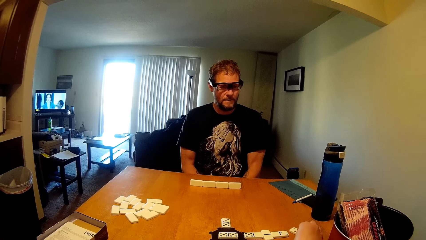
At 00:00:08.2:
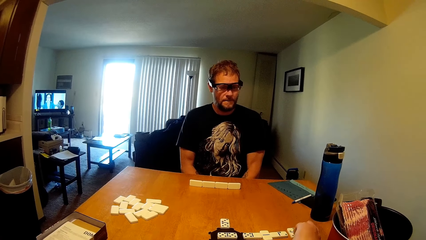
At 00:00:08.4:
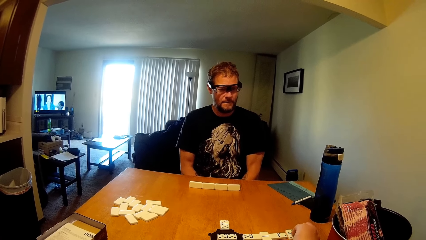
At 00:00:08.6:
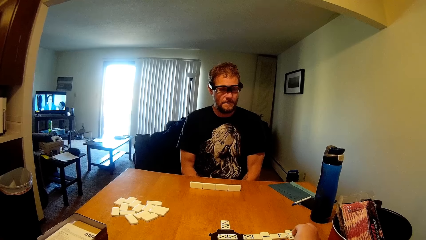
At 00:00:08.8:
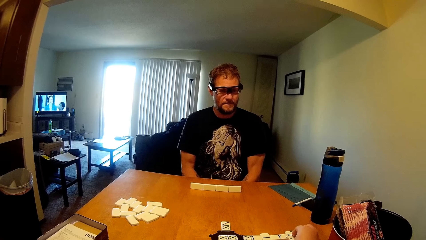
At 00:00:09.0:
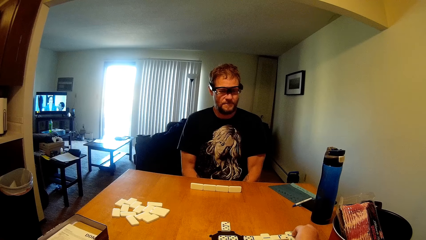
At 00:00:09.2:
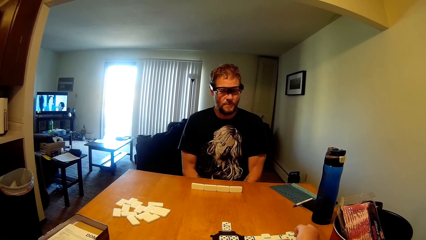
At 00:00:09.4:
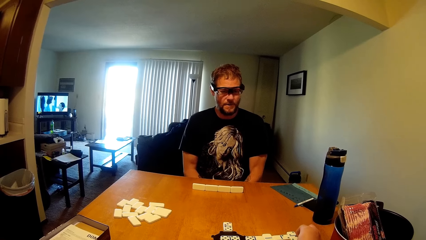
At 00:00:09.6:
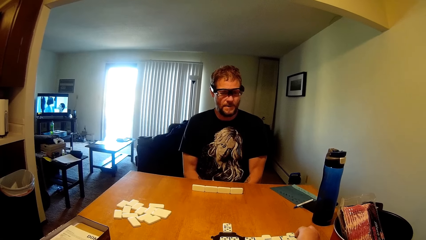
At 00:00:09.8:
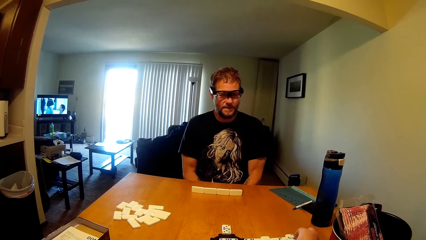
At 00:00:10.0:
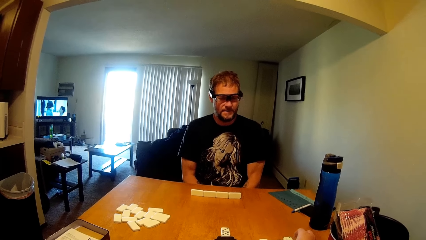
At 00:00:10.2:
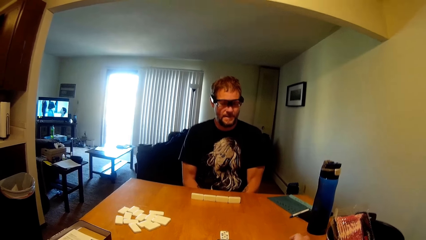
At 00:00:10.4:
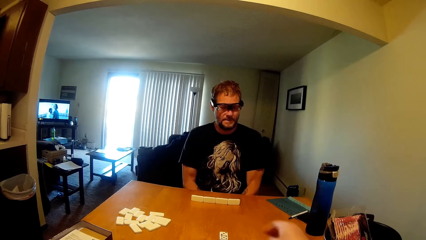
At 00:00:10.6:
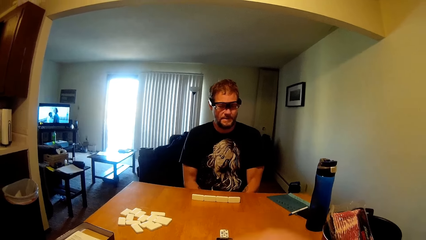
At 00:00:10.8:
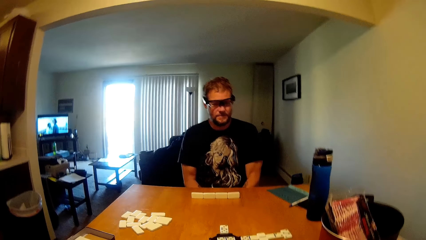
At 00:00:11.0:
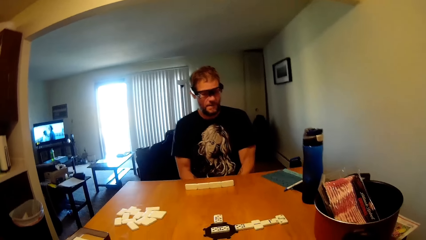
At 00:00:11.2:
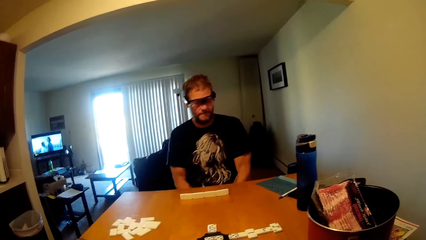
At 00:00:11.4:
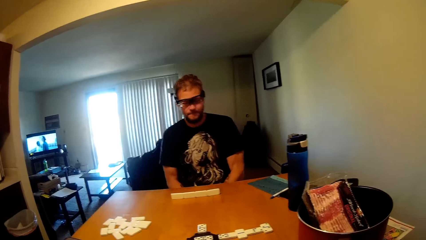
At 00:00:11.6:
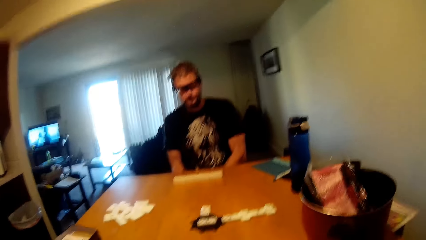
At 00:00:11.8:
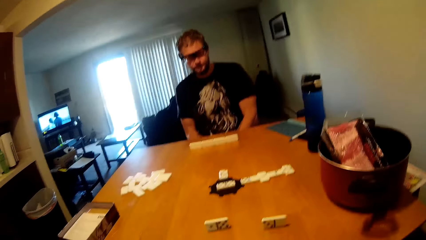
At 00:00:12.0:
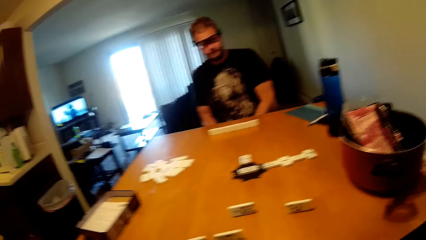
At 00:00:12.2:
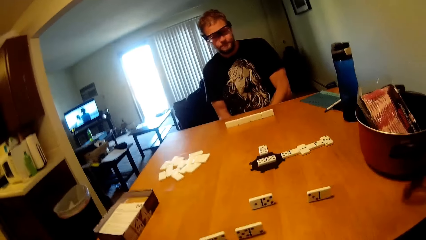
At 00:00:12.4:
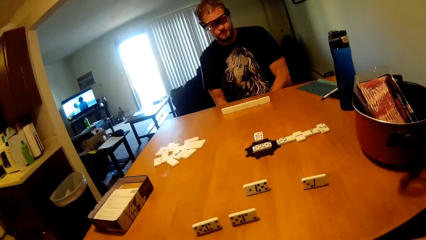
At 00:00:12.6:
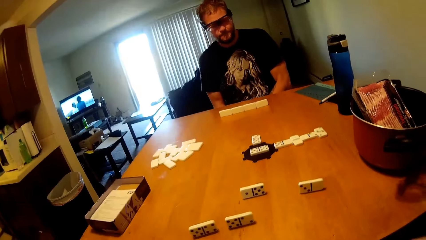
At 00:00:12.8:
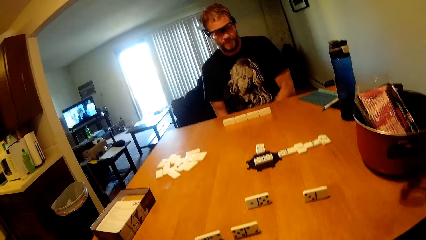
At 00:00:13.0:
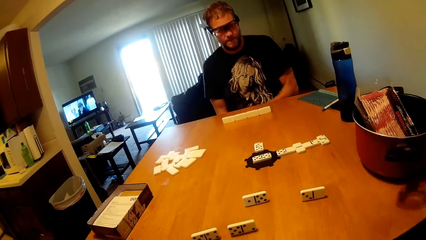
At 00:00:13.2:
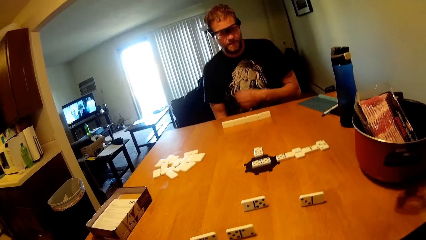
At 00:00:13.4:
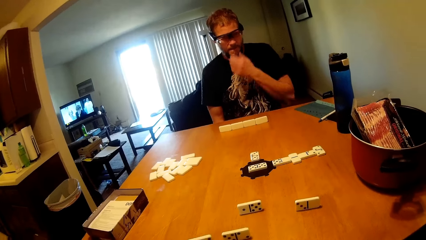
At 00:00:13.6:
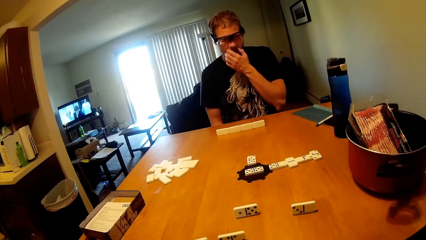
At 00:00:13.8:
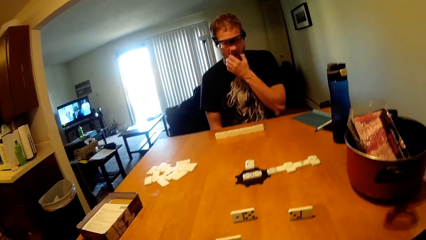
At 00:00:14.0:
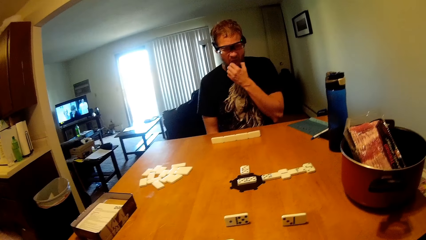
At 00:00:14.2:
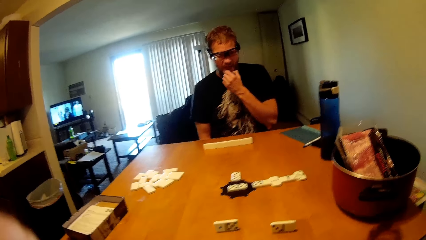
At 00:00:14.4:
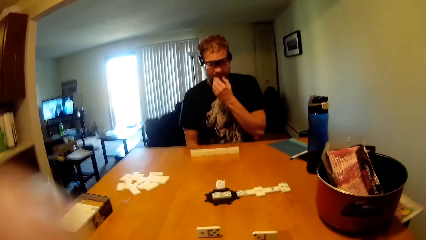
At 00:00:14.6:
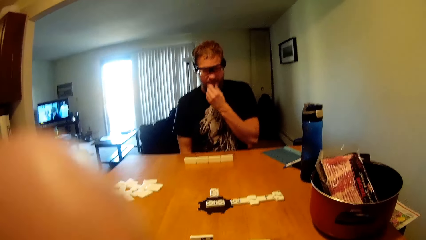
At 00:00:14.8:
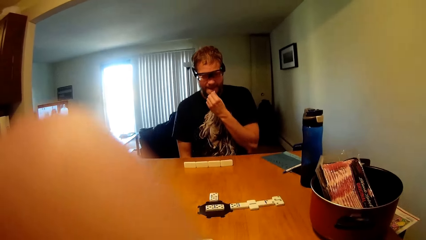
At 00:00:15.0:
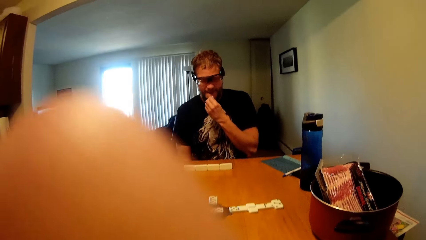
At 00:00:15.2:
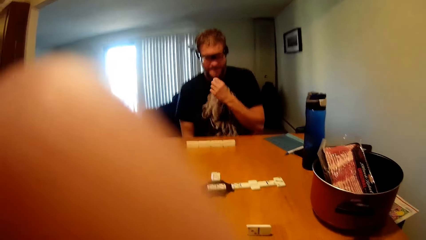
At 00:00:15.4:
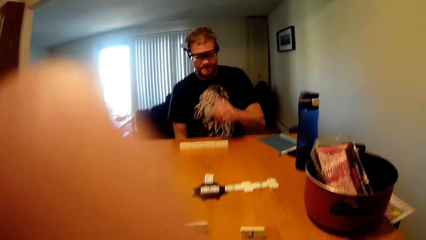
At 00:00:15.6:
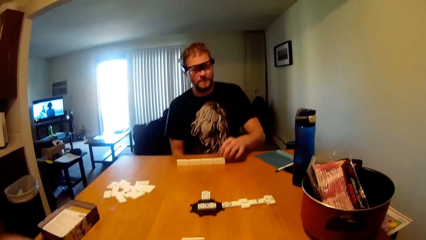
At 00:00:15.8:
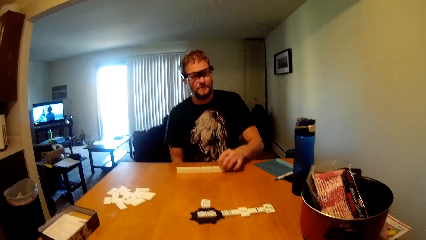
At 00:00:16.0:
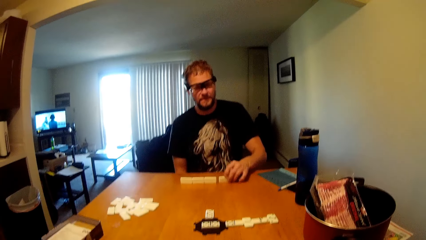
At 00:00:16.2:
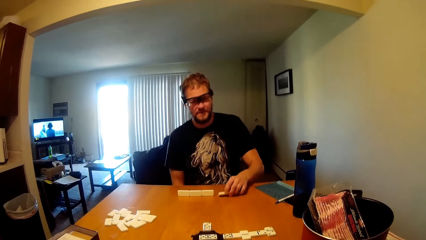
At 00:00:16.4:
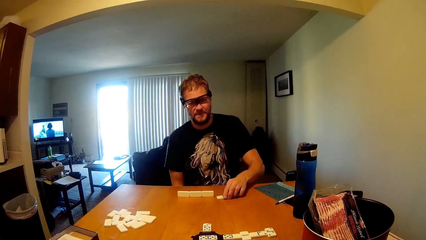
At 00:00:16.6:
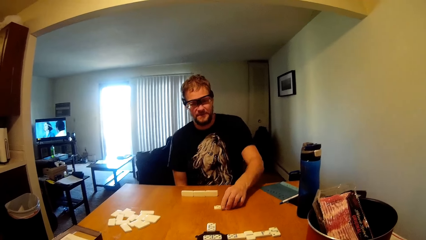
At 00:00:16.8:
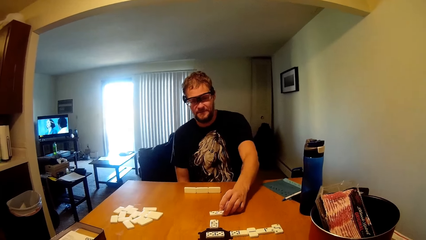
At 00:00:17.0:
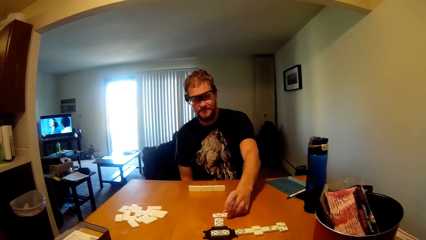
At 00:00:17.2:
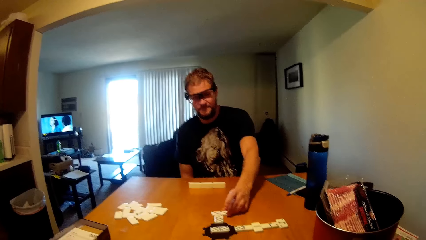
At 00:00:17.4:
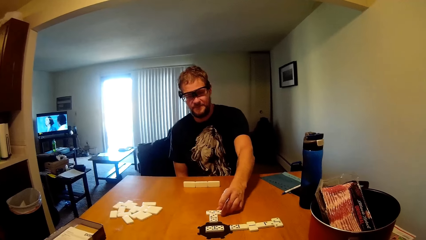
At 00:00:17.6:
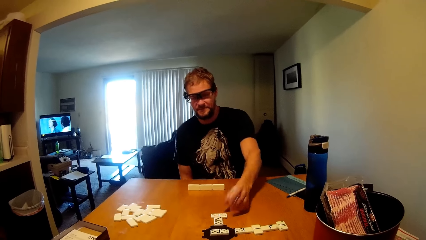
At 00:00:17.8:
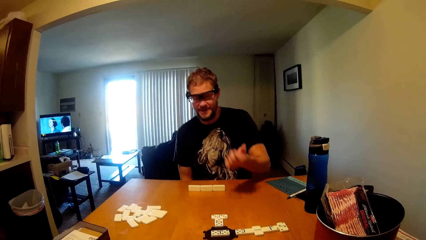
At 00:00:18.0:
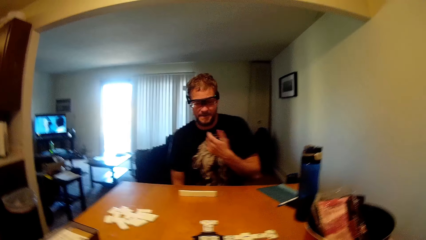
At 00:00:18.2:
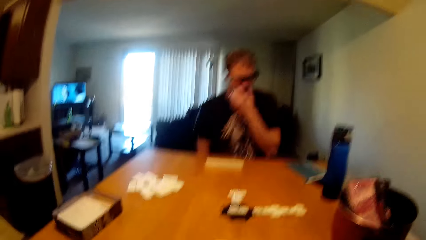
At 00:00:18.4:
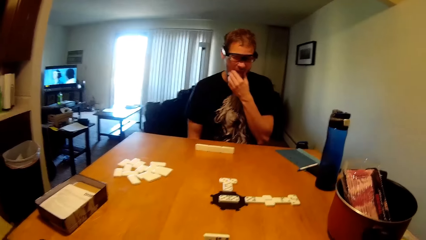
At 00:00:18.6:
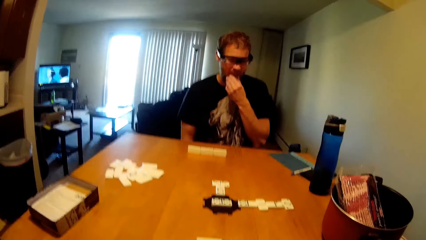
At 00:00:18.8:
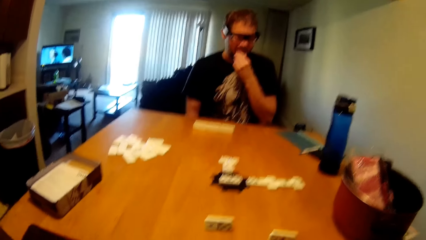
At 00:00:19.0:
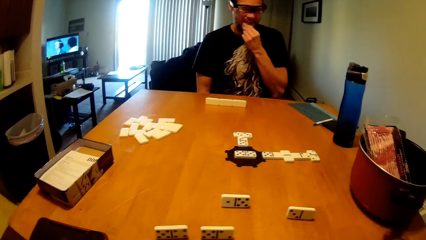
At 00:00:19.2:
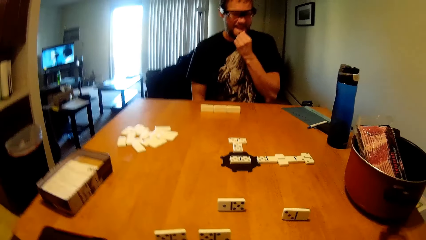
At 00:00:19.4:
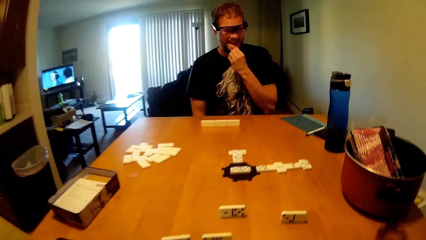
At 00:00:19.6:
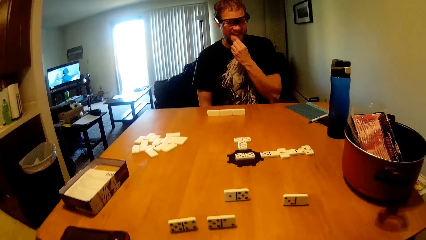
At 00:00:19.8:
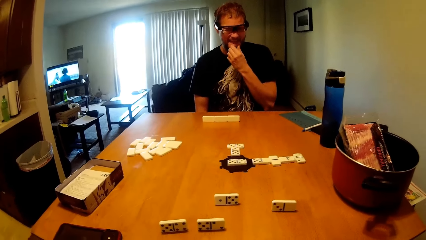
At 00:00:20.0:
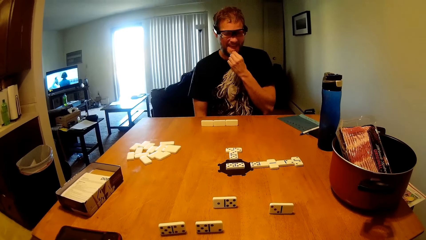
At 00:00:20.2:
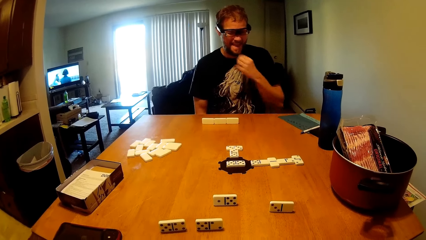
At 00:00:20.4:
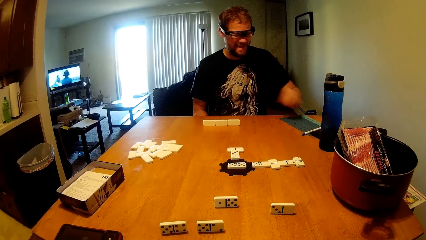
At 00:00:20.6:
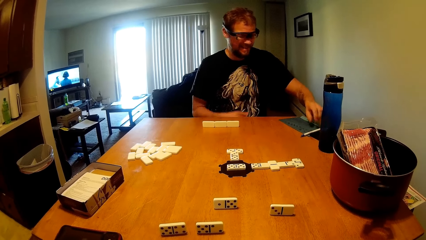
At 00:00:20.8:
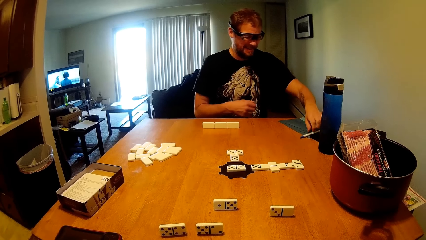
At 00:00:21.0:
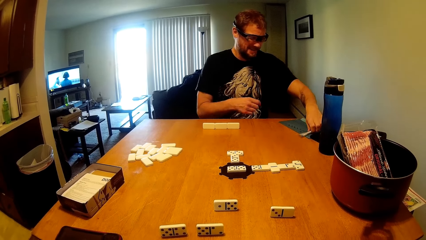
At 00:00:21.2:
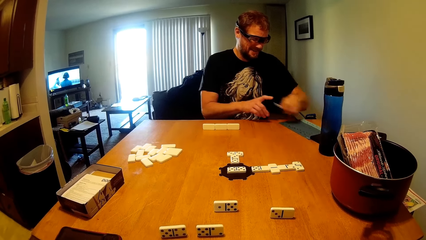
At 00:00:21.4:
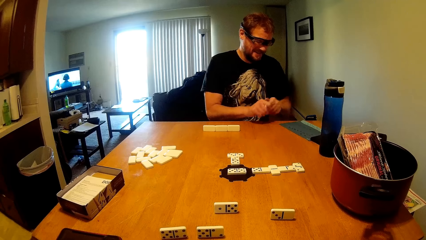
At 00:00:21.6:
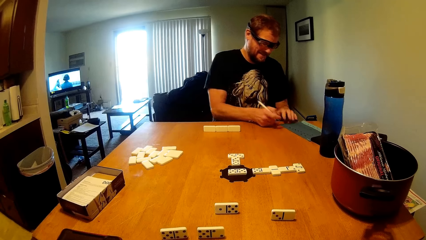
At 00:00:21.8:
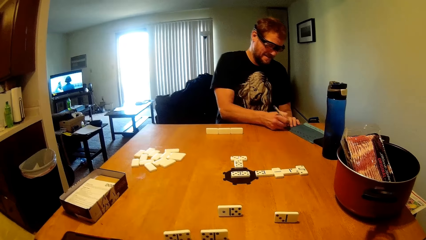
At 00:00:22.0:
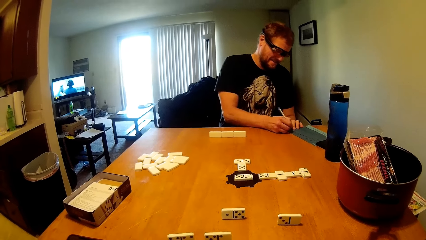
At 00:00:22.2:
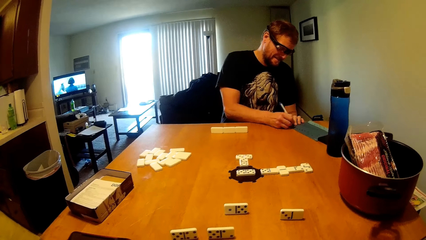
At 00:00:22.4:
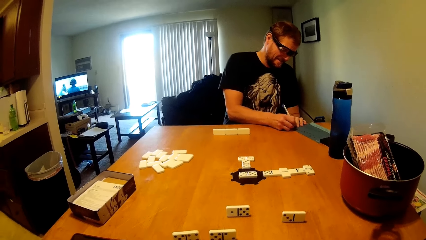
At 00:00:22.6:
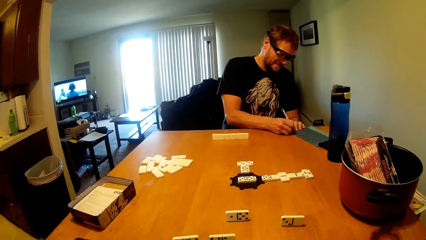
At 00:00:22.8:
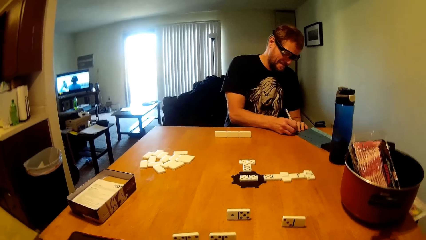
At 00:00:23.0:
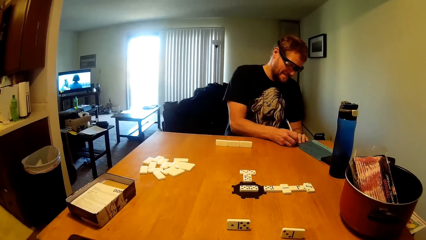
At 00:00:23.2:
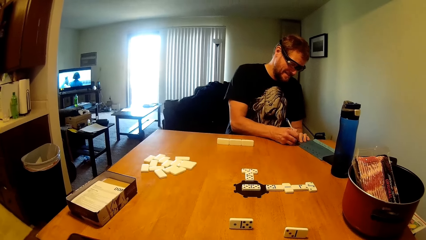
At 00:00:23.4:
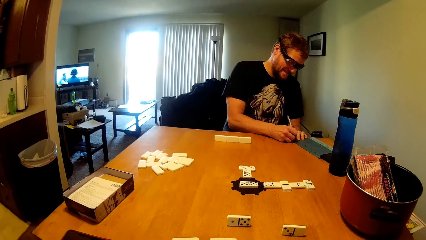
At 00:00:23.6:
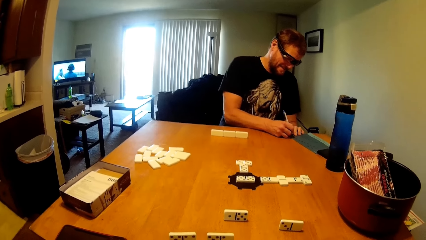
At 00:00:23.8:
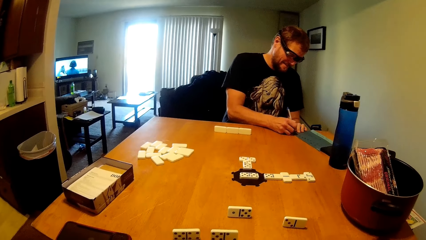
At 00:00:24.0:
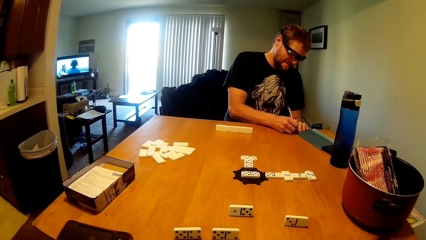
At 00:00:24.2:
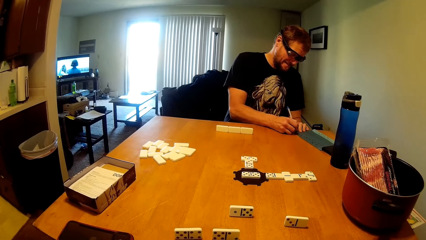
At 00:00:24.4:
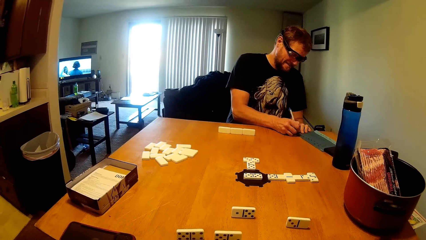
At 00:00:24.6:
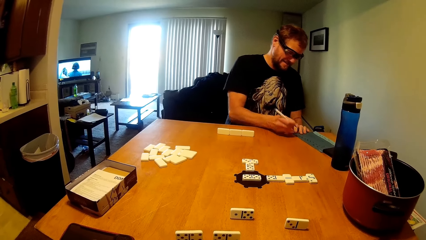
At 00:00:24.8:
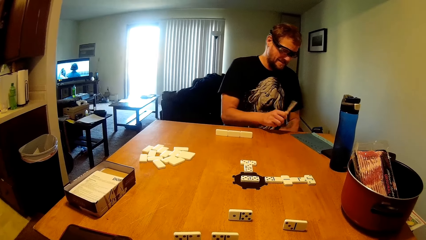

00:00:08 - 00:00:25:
The camera wearer turns a game piece. They scratch the mouth, move a hand and lift a hand. A man holds the game piece. He moves scrabbles on the table. He touches his mouth. He touches the beard. He picks up a pen. He exchanges the pen to the other hand. He writes on the book.
